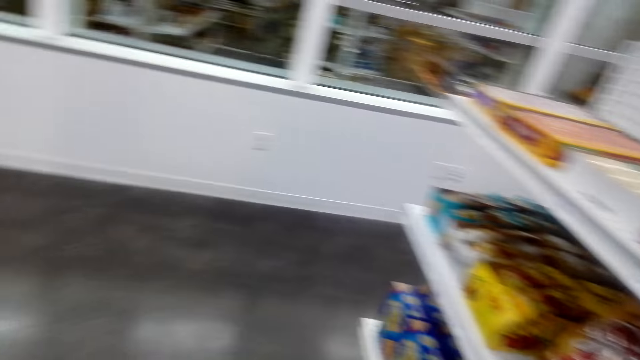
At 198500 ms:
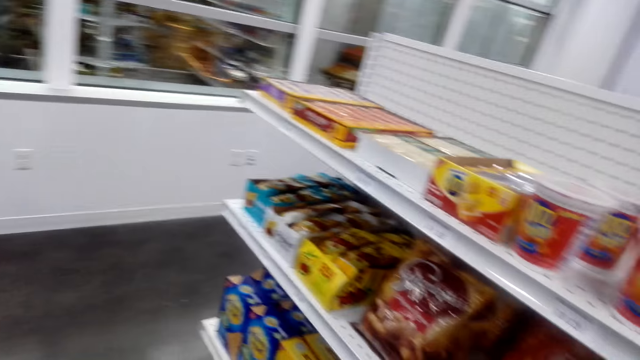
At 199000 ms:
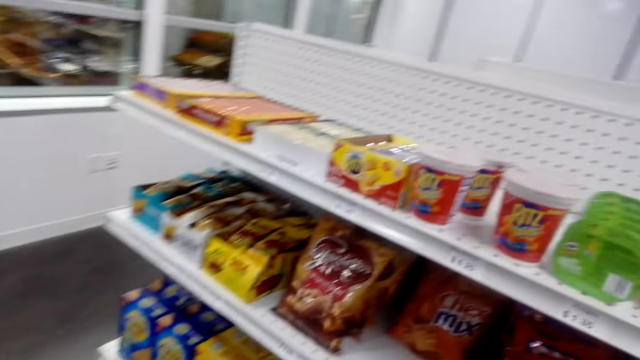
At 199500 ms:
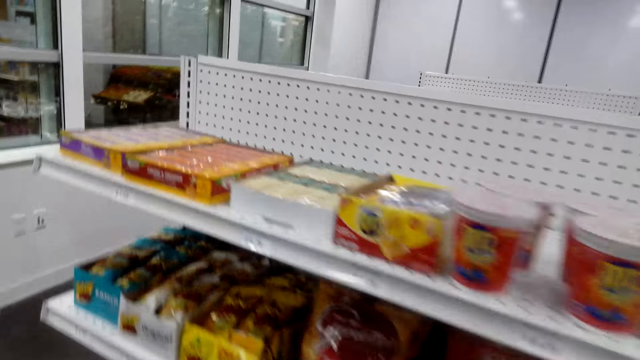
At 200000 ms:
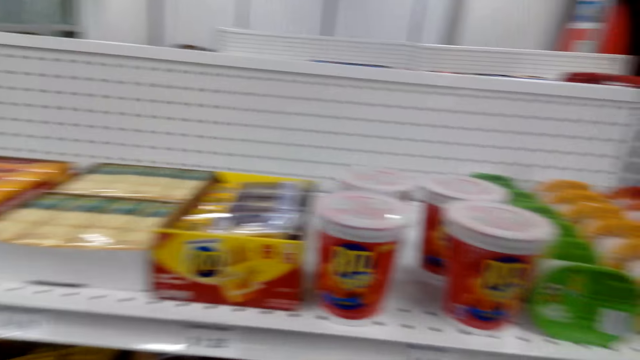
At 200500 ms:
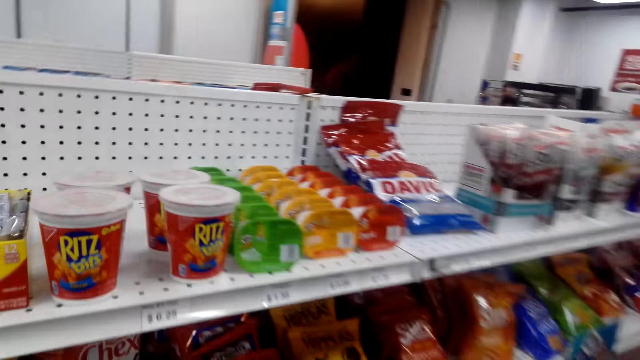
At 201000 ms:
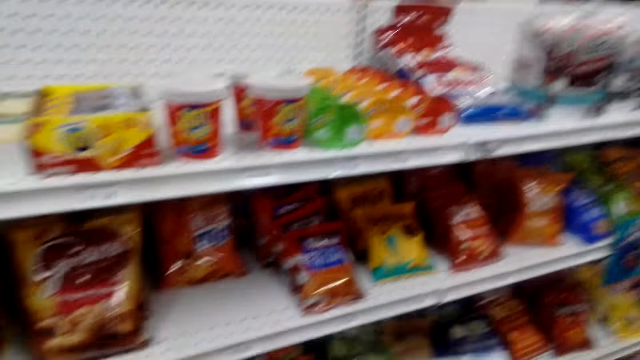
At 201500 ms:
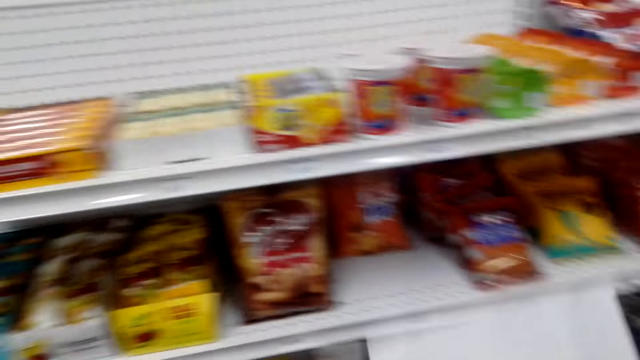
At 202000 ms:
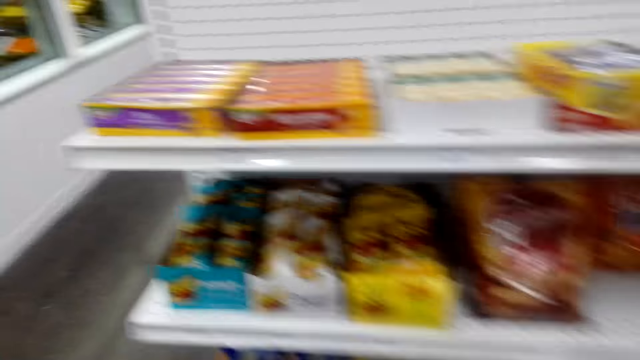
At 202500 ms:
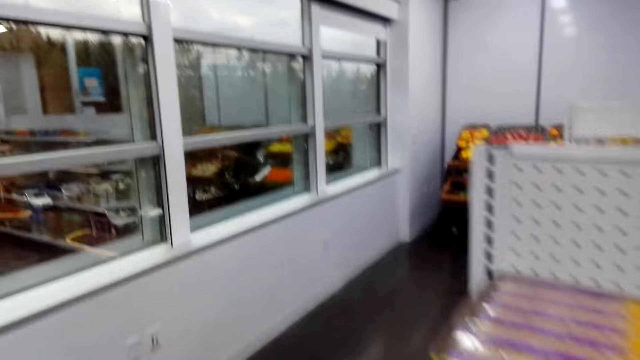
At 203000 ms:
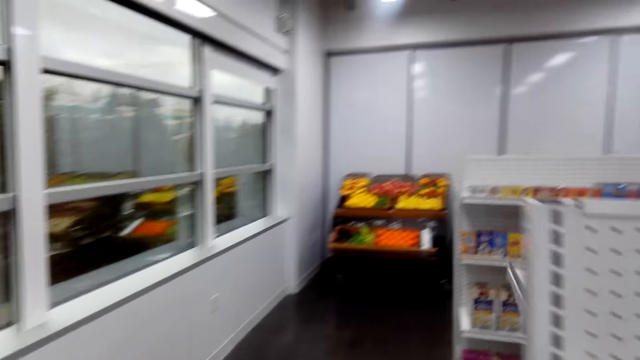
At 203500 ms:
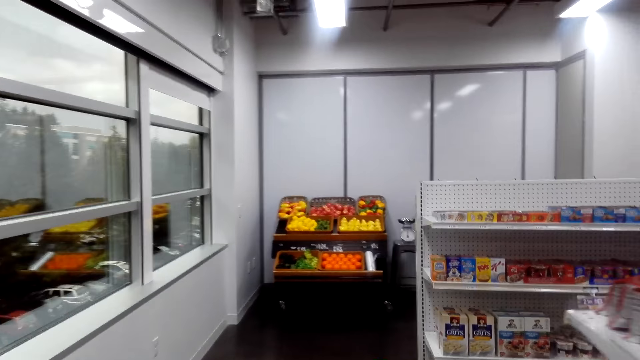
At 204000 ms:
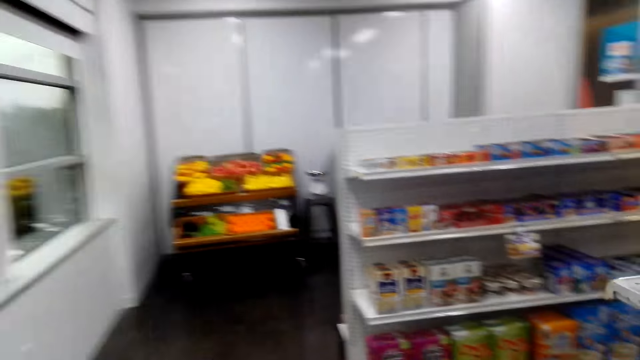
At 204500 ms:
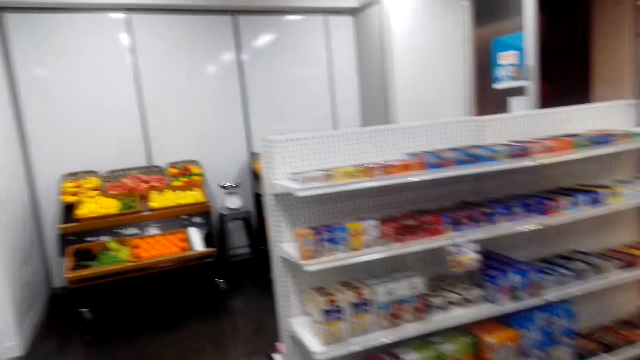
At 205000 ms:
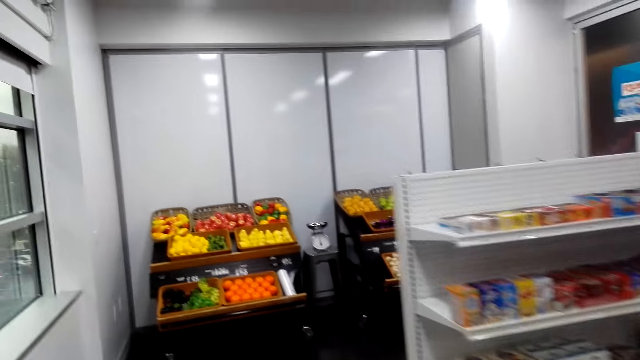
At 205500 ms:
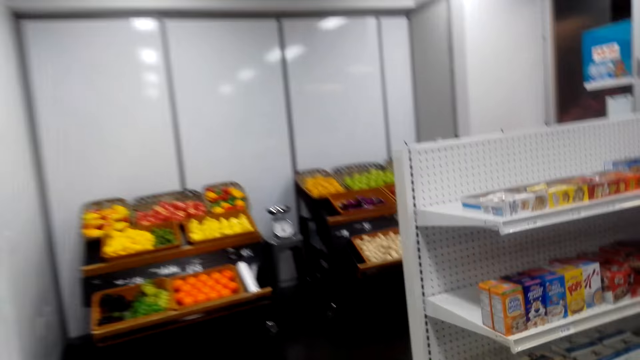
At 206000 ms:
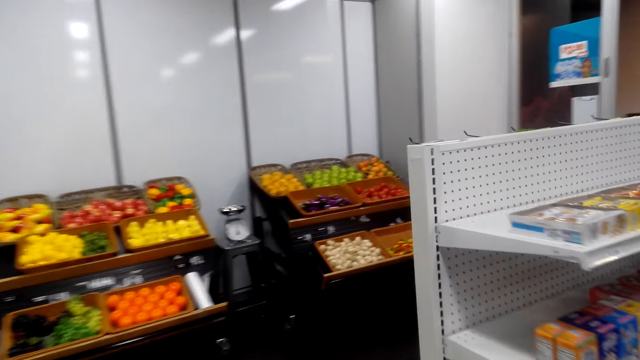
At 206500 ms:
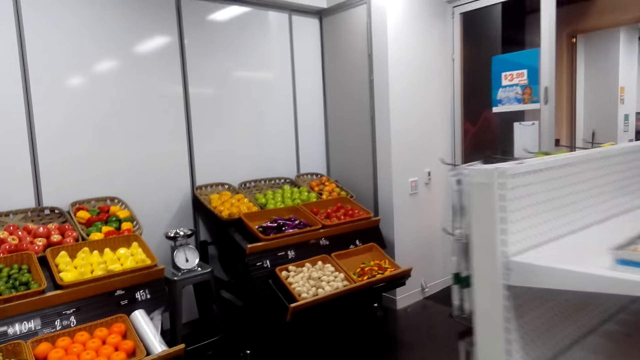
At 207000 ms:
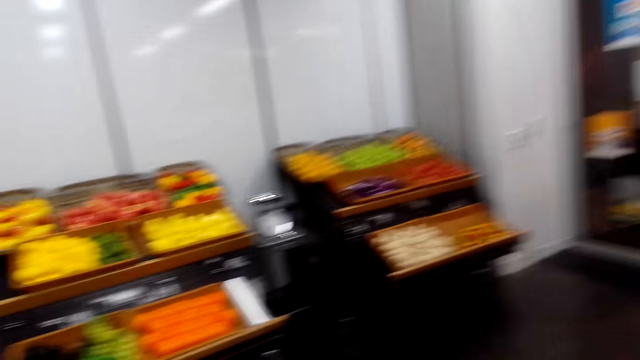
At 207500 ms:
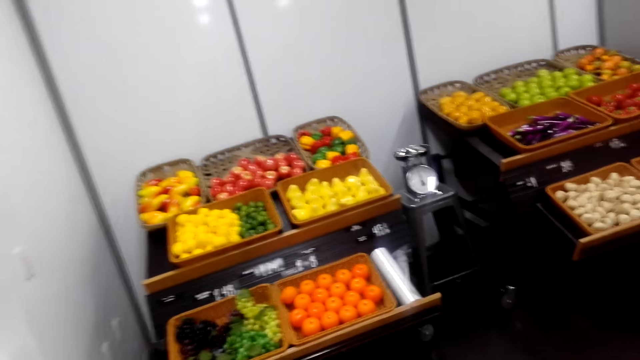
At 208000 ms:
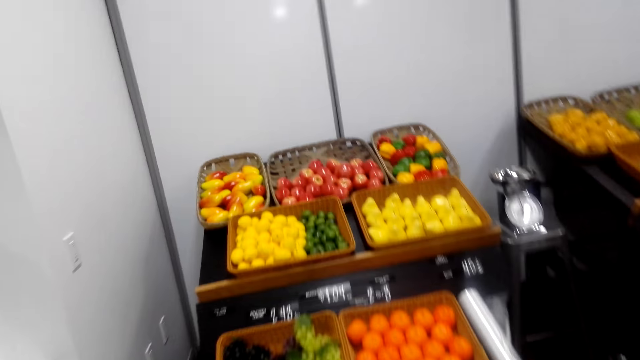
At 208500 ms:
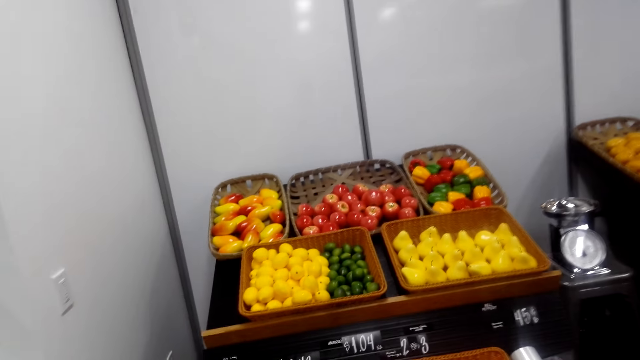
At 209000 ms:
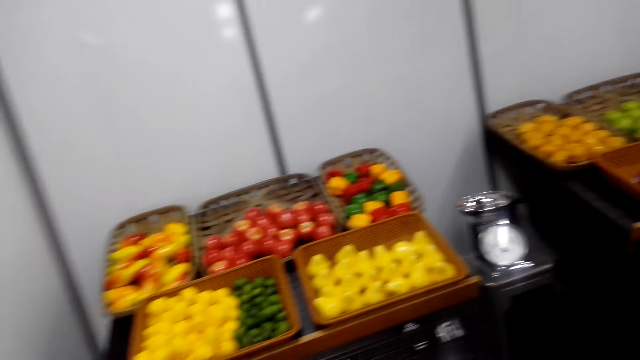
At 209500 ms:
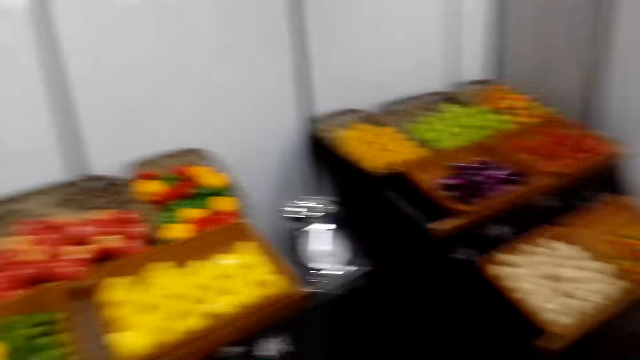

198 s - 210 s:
The camera wearer looks at the shelves. They walk in the supermarket.

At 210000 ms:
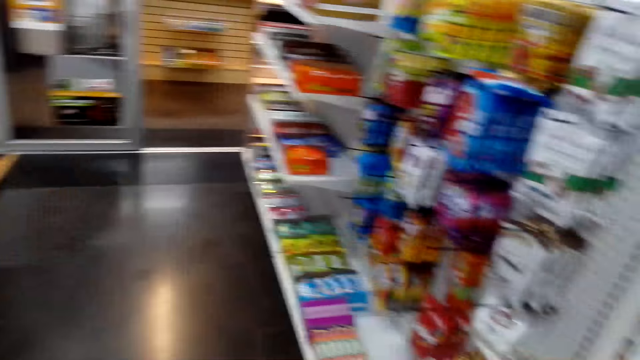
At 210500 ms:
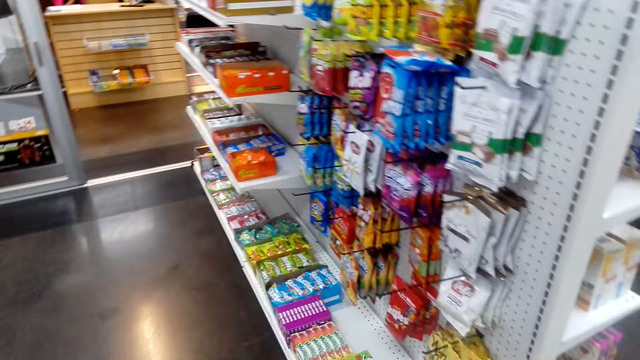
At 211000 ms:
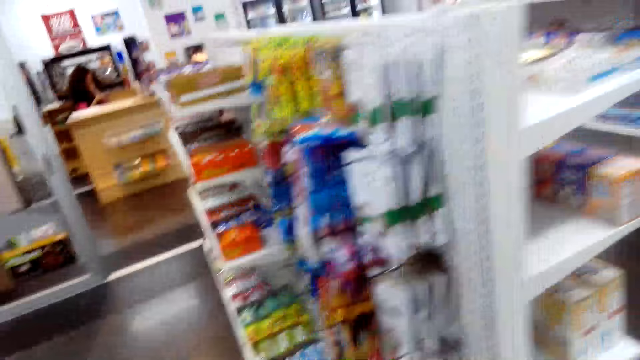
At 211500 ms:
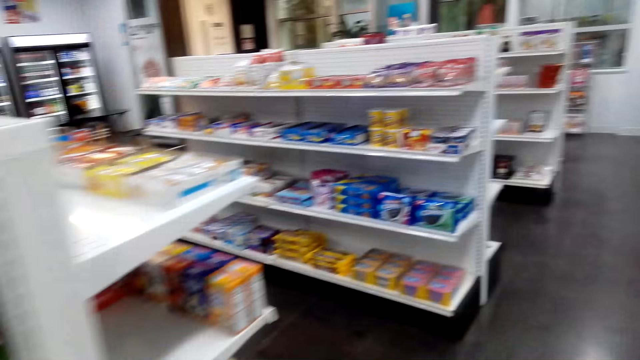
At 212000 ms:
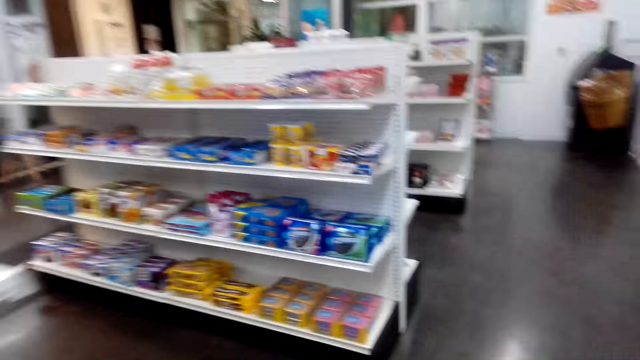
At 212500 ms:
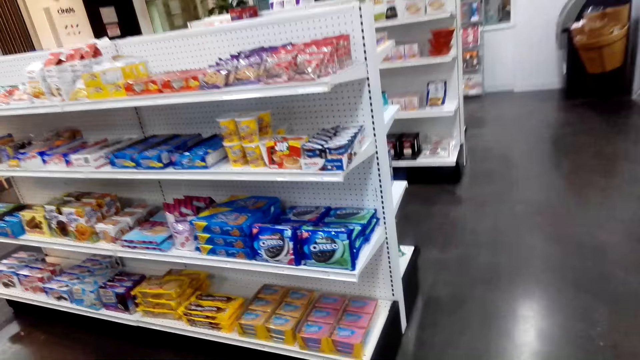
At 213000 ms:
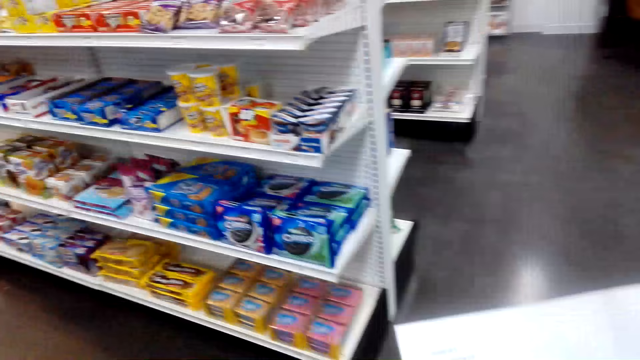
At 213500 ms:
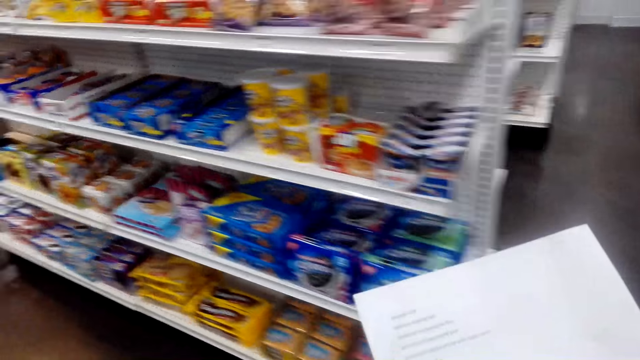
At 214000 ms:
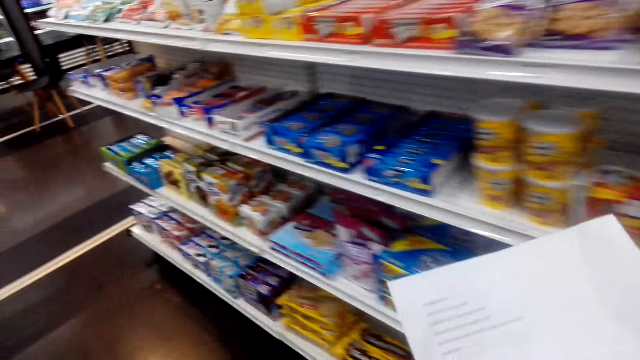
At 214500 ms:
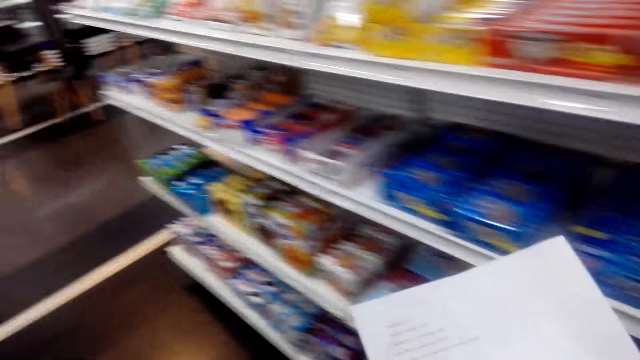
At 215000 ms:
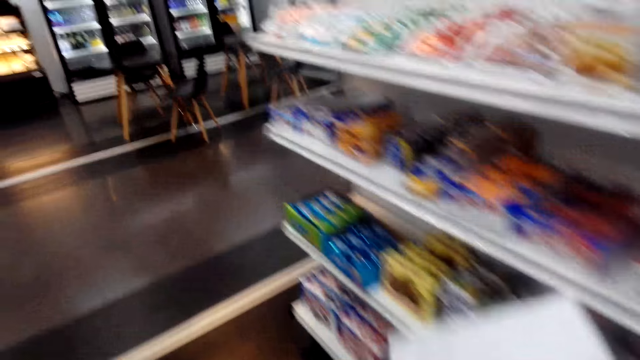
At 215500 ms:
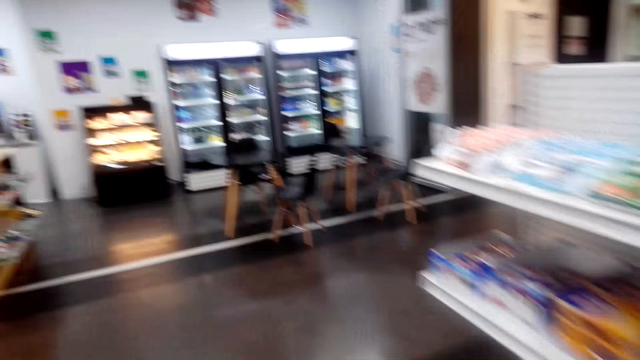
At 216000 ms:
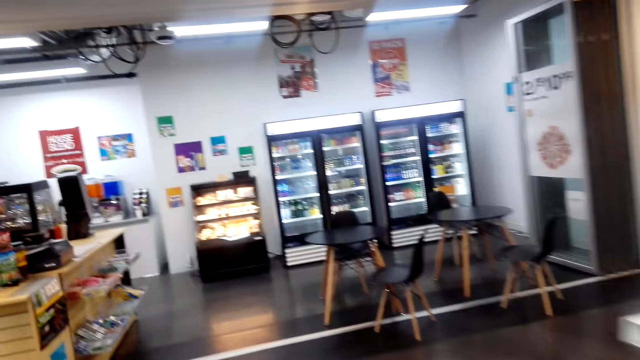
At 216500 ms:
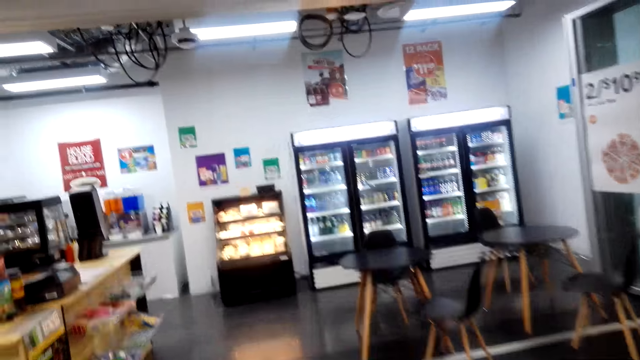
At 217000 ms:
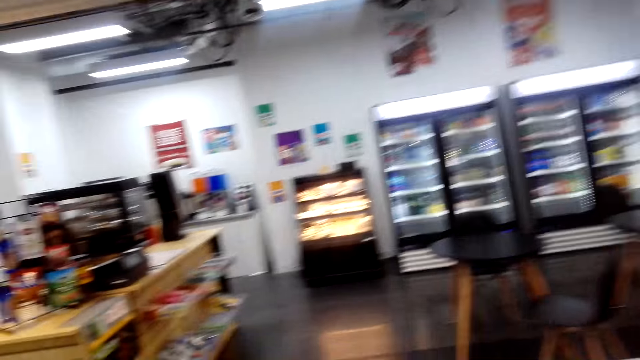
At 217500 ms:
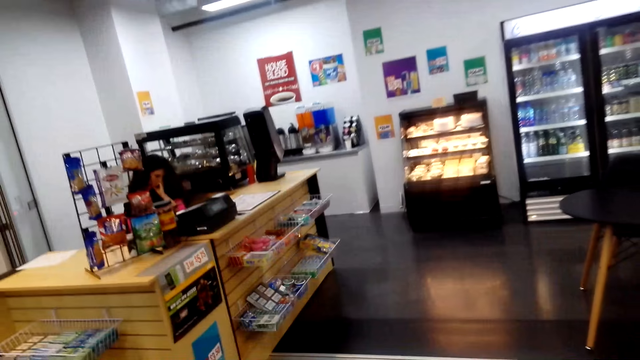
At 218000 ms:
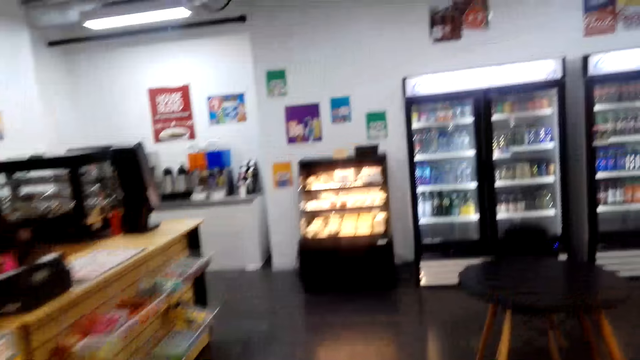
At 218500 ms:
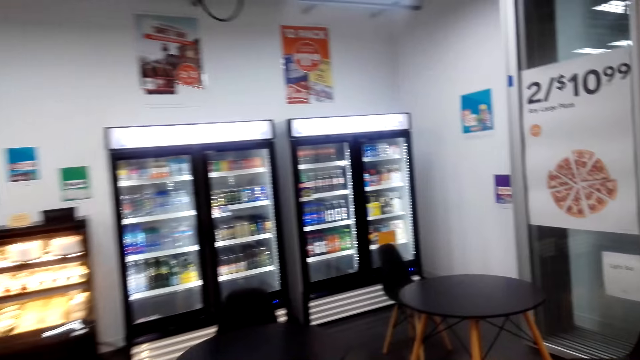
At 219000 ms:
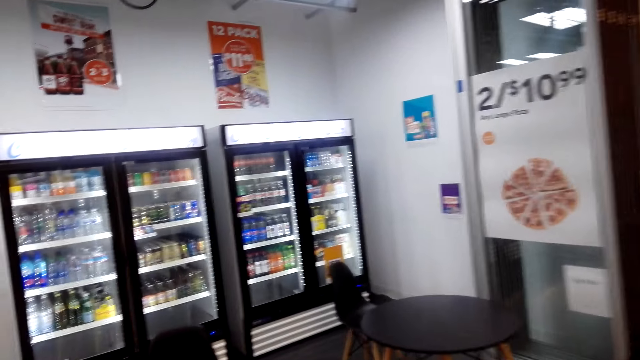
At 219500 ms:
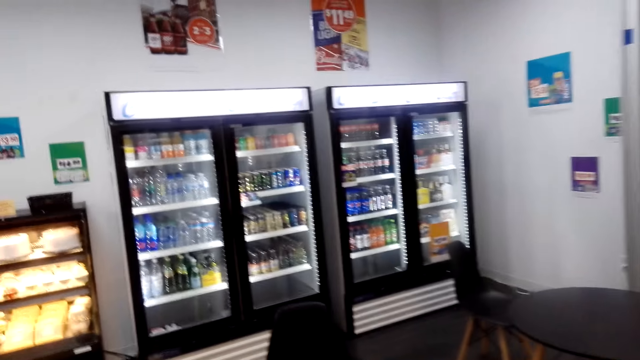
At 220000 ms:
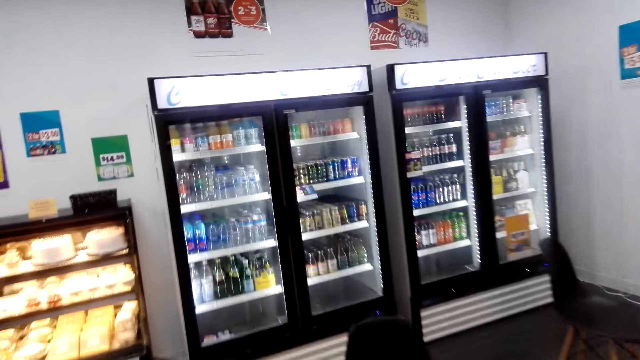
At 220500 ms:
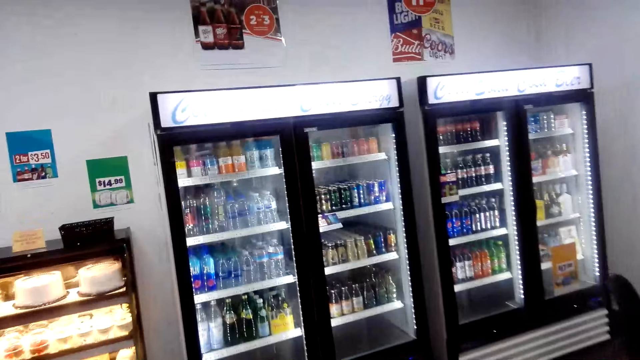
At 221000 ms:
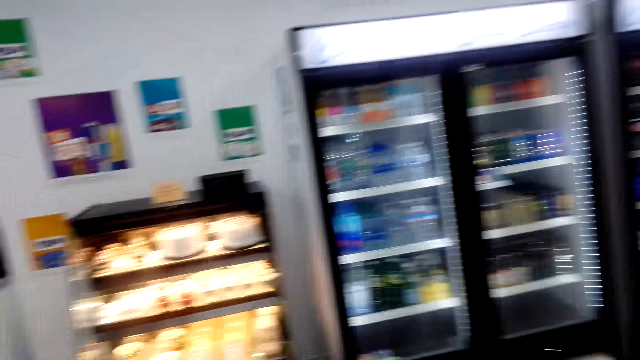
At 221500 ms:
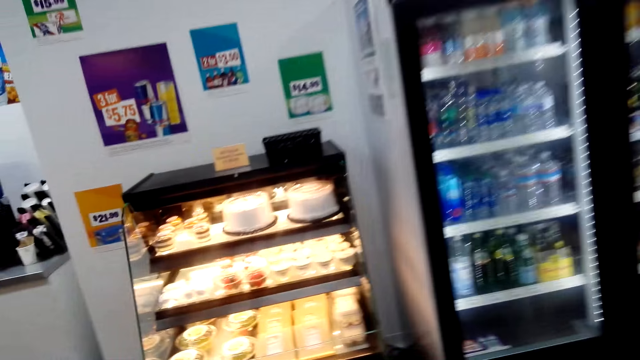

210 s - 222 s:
The camera wearer looks at the piece of paper. They walk in the supermarket.
